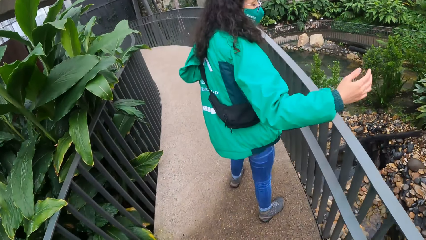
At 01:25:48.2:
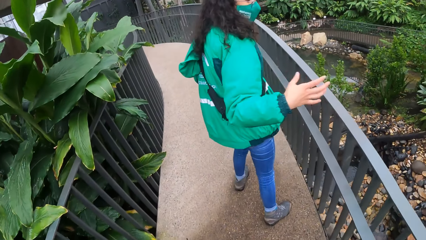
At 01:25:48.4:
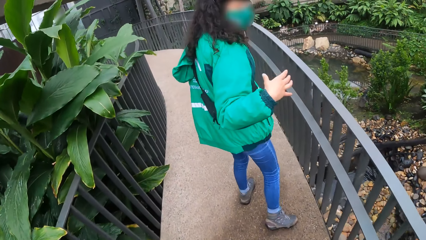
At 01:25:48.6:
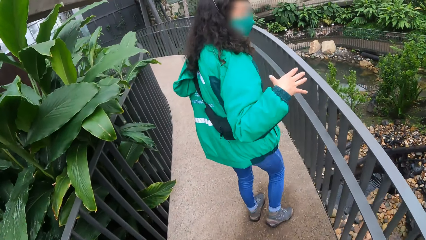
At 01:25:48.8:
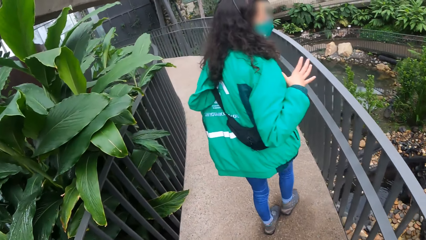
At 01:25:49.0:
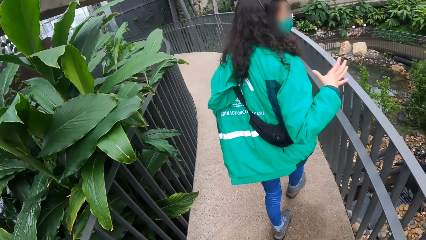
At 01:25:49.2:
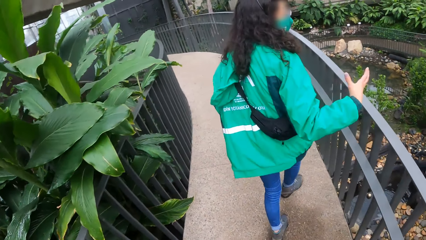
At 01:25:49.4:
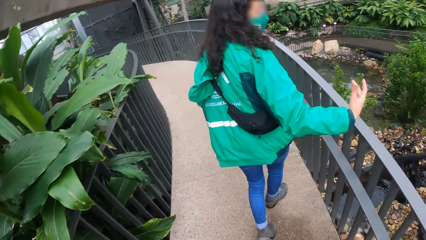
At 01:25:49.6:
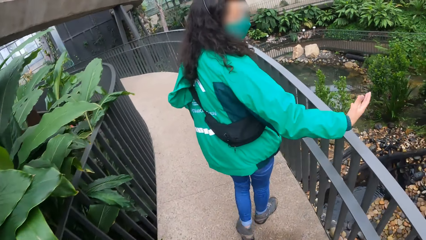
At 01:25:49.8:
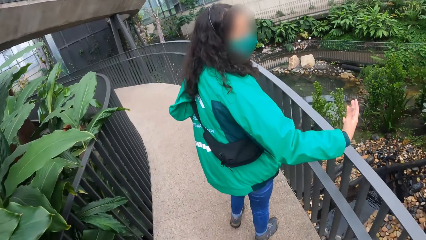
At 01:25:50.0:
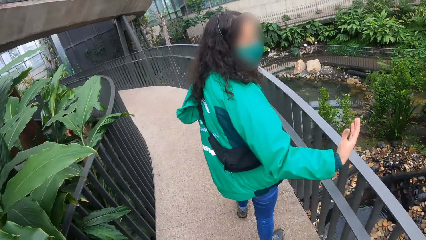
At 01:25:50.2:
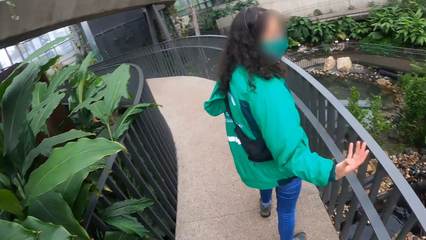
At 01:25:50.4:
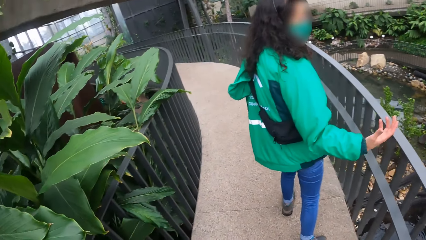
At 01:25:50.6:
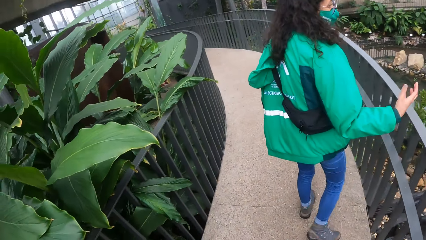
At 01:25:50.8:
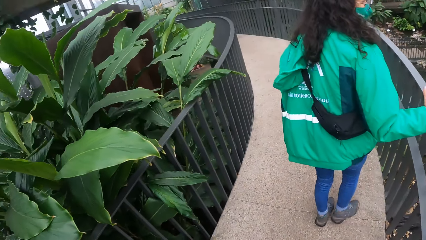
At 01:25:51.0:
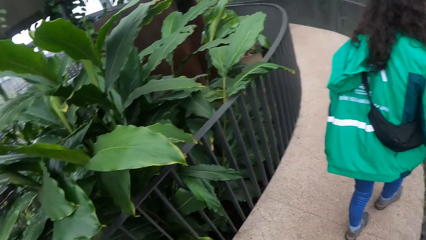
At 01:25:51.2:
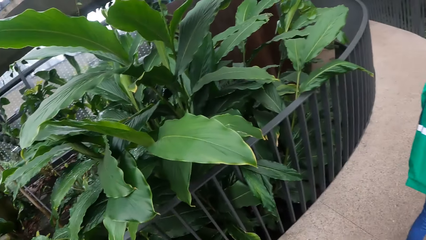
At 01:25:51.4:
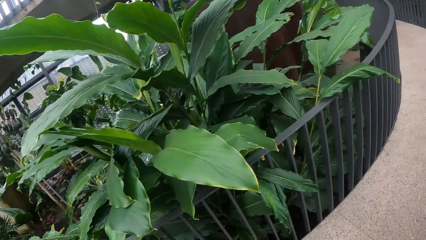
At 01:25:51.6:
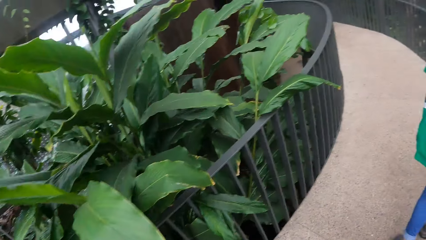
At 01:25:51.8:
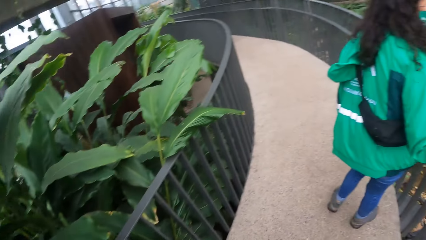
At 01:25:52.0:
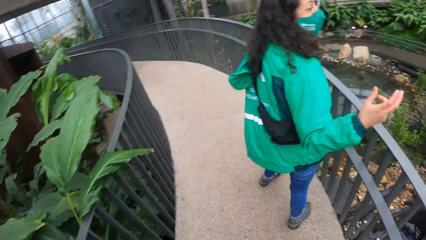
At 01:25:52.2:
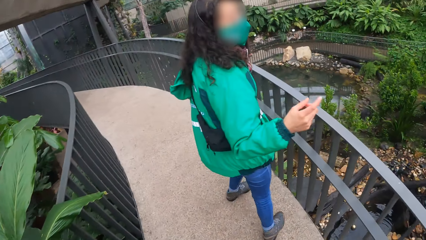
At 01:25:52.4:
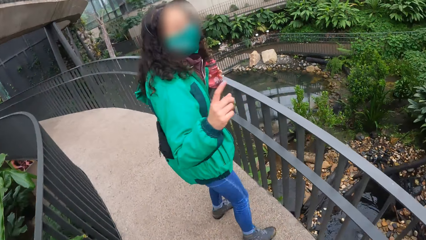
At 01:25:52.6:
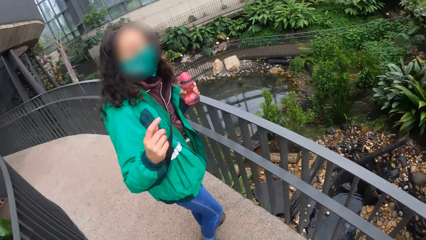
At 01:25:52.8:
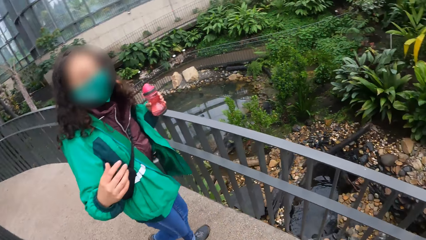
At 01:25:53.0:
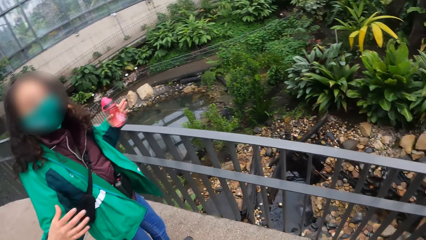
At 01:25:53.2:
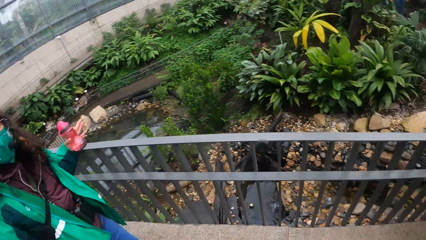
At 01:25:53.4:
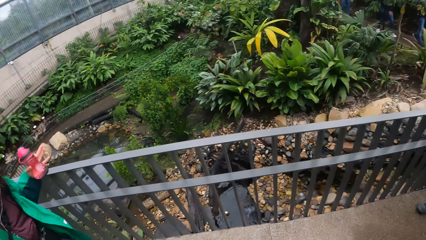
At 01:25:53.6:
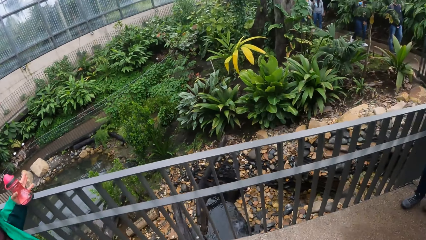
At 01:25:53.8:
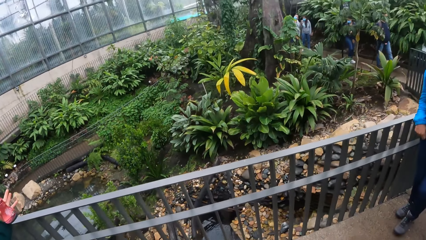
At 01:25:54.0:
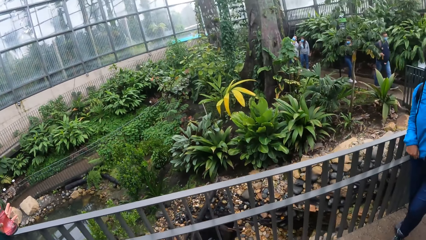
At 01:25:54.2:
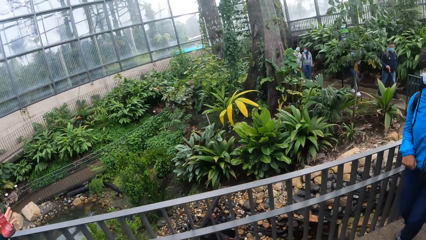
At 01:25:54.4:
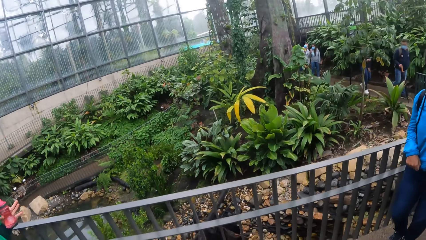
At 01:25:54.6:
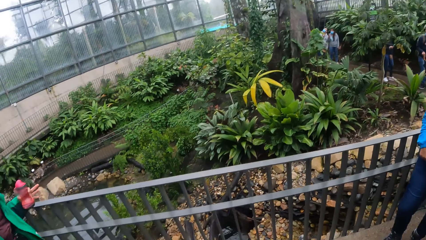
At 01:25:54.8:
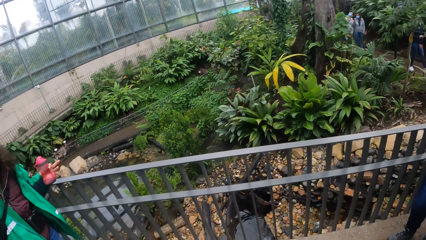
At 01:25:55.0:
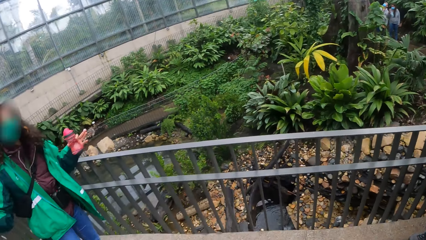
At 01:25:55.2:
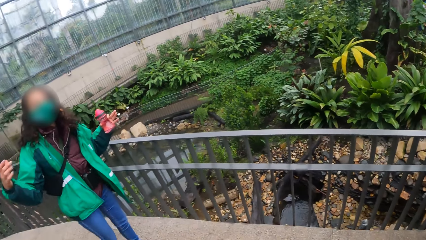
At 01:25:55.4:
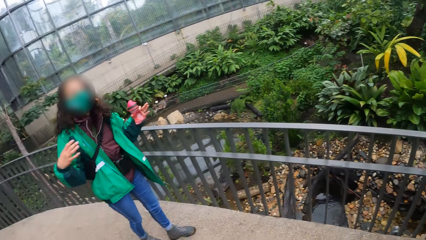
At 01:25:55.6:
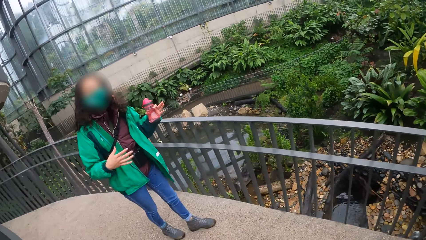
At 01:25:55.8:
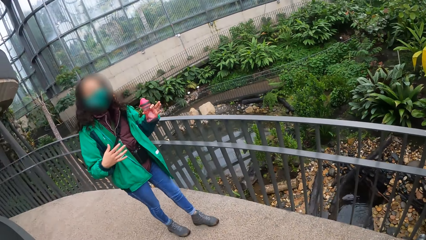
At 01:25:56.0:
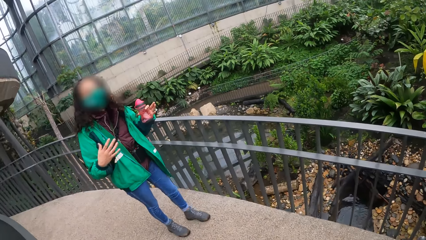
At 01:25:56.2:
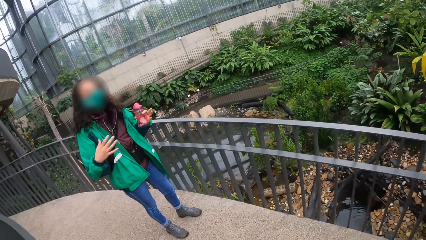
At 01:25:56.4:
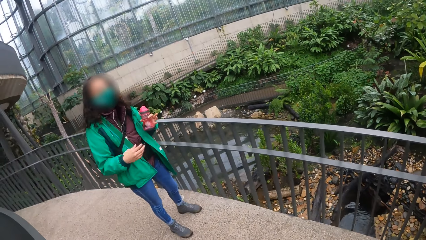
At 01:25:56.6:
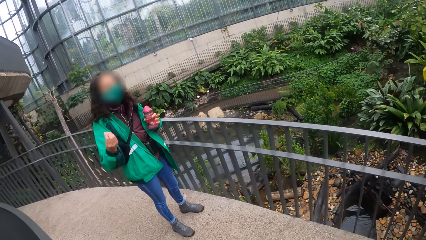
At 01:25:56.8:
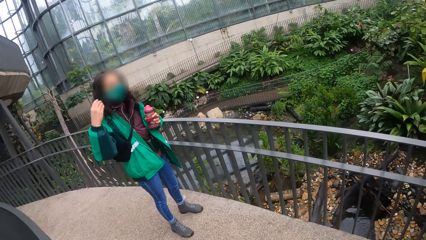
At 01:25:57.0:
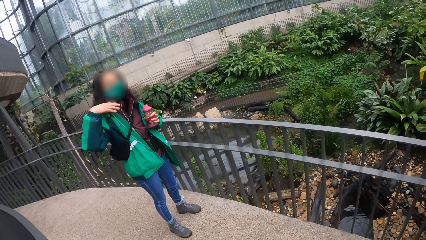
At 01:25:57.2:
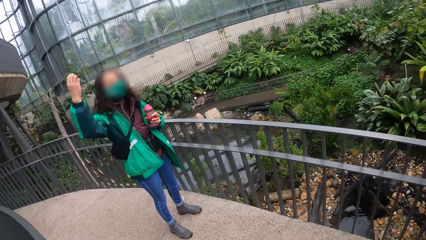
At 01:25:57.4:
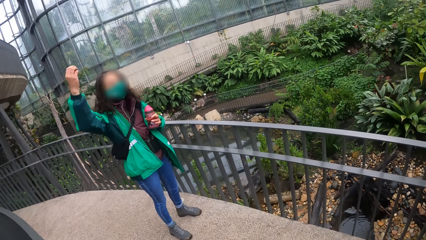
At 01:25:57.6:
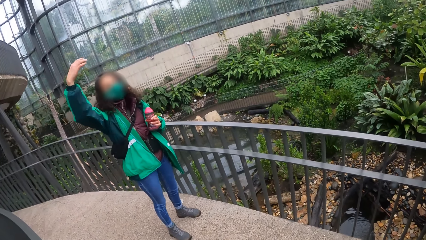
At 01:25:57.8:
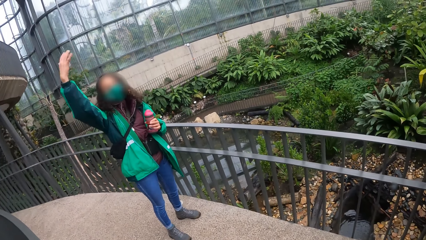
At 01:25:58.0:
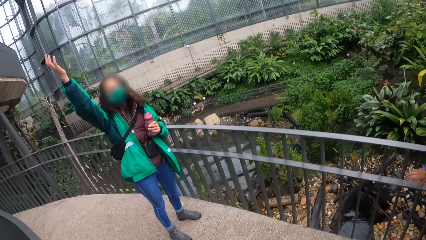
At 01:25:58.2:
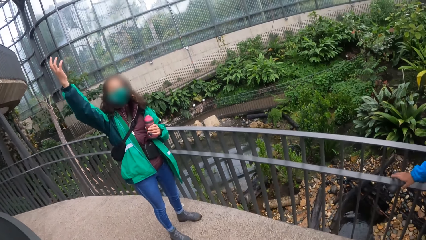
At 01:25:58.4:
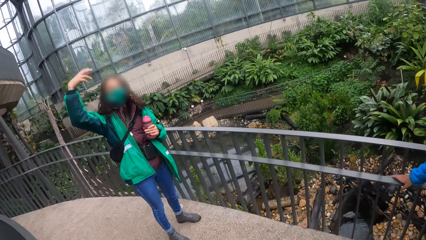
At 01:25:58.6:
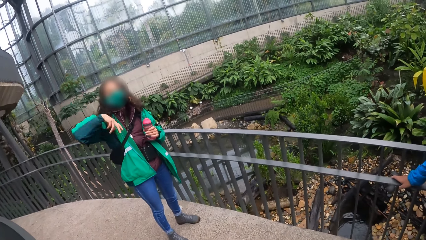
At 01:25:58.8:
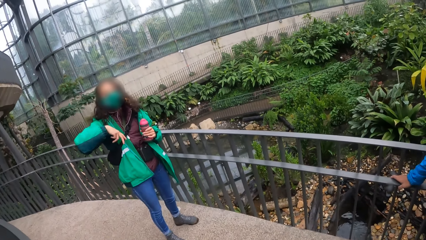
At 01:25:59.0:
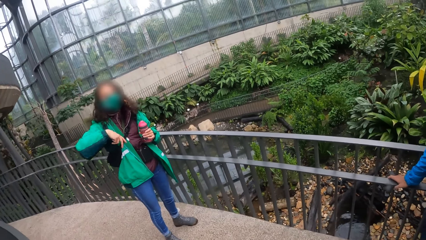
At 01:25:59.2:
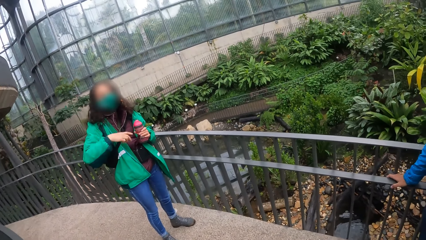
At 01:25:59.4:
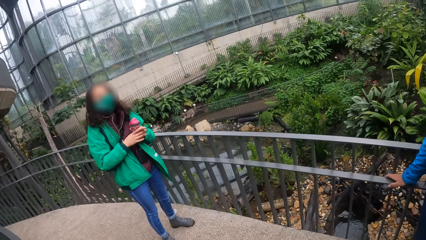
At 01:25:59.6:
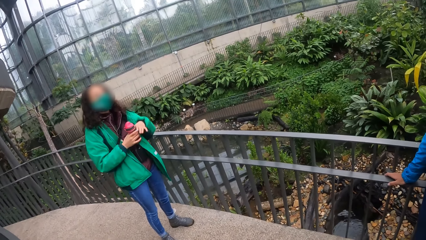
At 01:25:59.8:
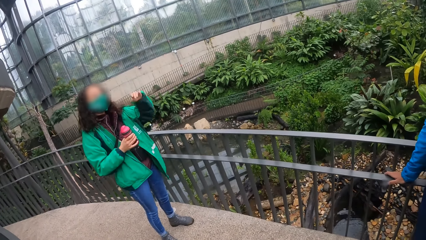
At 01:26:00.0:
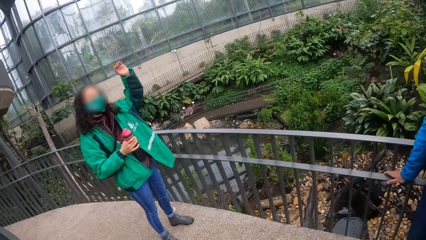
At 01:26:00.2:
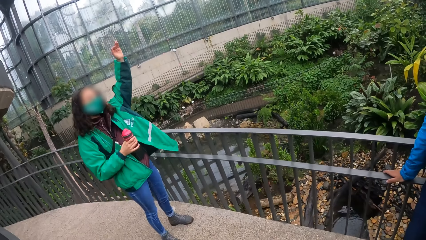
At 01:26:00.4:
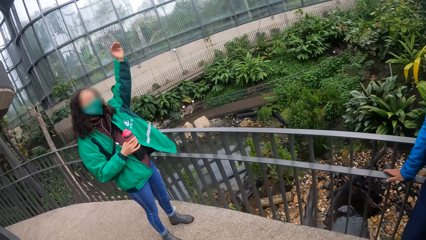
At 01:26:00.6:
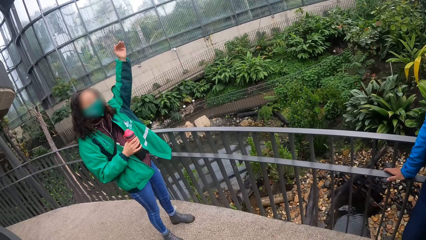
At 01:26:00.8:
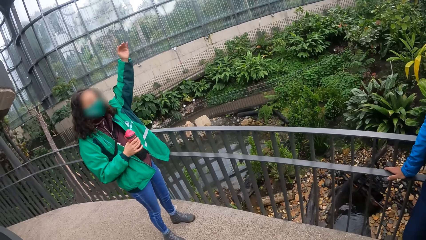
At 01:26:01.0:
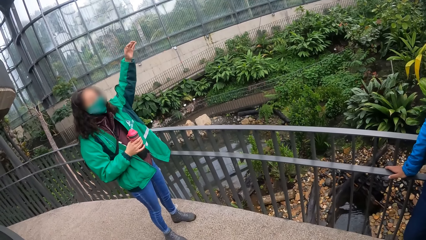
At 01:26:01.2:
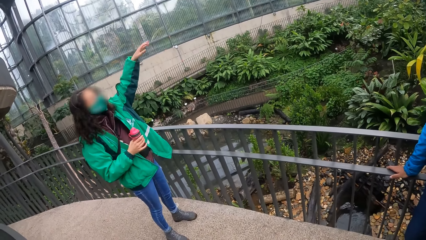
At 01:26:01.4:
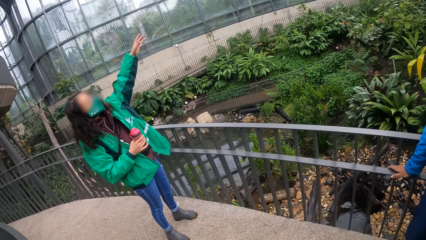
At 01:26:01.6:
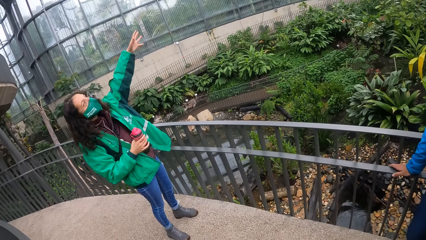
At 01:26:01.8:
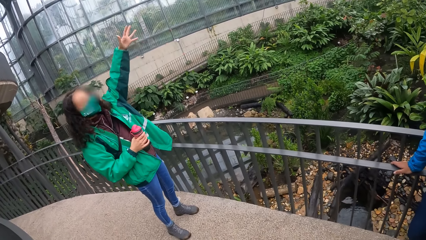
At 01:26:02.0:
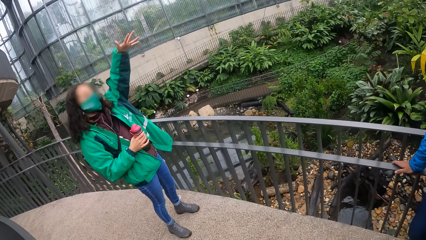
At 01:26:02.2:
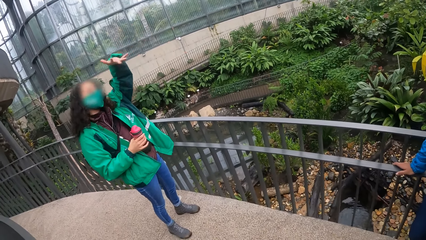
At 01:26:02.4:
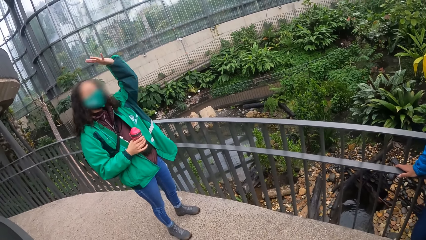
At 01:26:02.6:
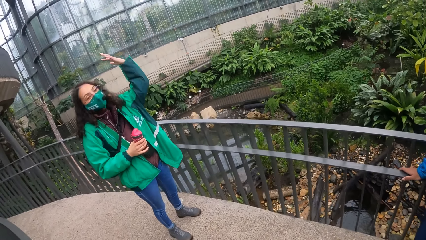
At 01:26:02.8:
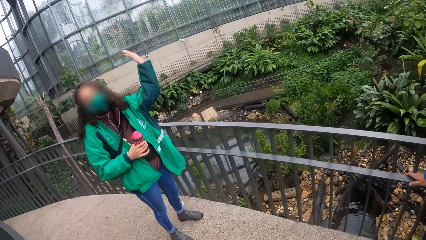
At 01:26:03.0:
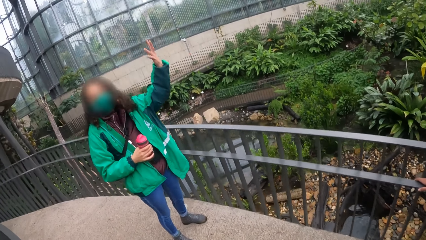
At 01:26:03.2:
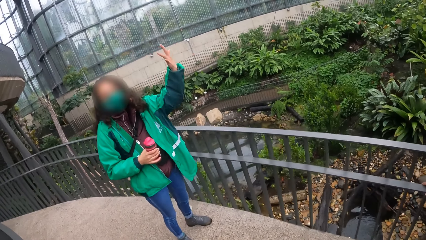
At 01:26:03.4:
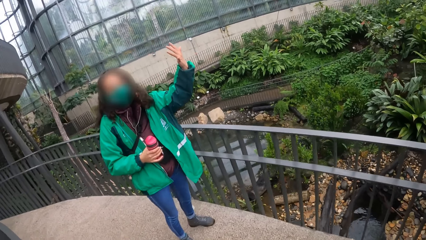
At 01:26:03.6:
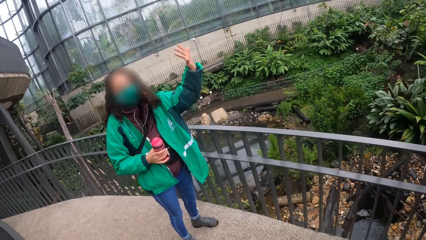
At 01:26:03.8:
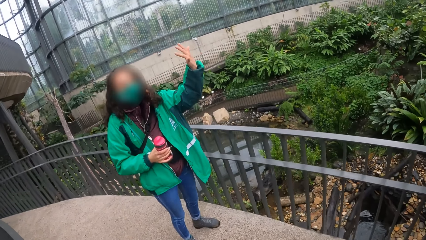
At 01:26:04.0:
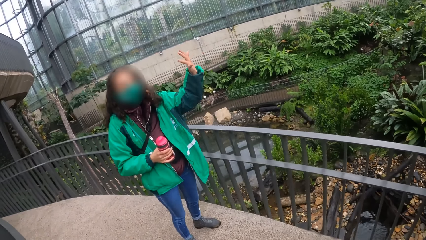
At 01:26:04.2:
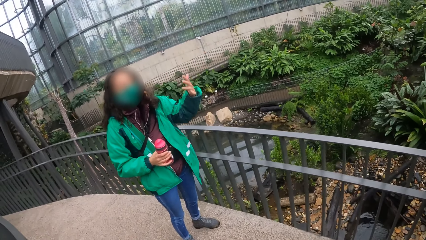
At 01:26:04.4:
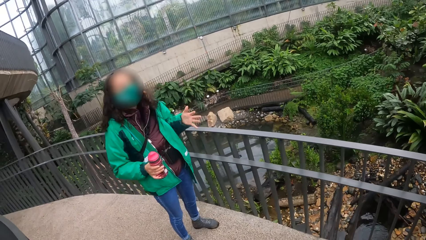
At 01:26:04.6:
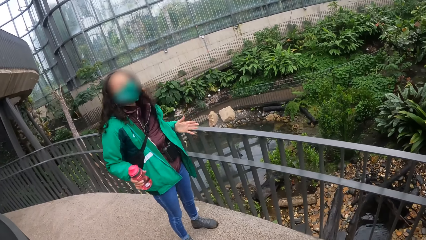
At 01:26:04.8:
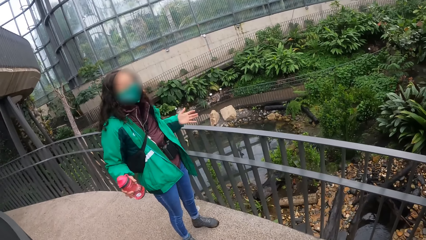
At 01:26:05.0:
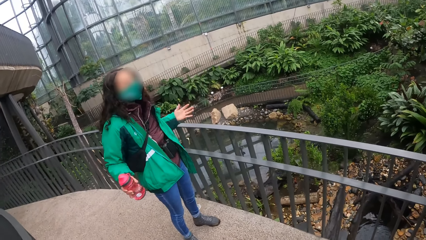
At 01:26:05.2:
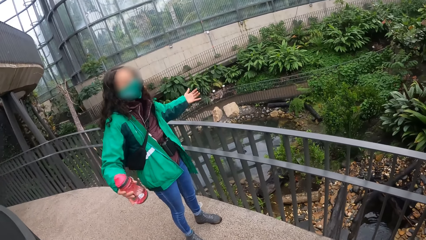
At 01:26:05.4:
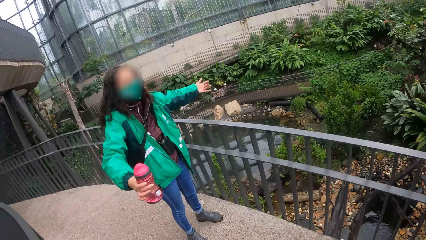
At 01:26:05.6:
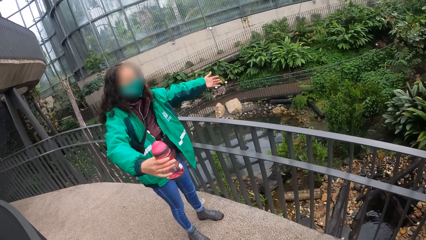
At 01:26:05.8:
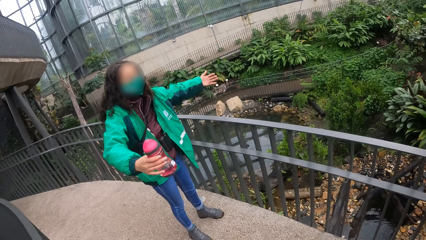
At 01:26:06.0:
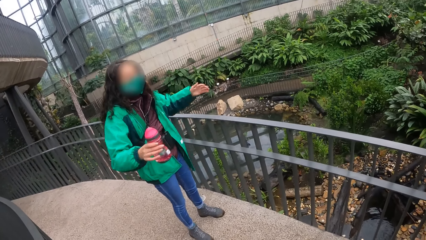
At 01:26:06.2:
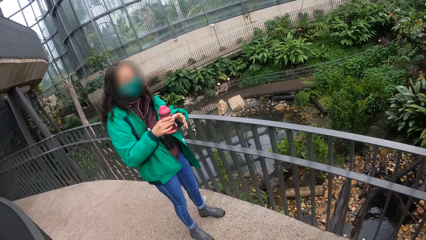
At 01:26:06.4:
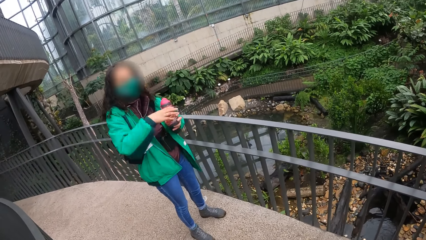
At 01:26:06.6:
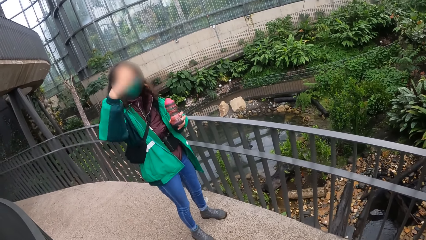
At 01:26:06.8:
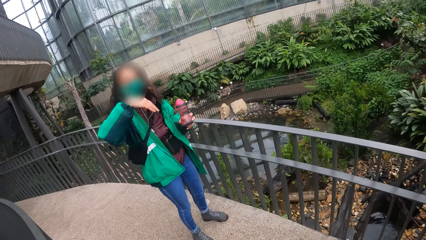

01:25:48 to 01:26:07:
The camera wearer looks on his right hand side and stops.
